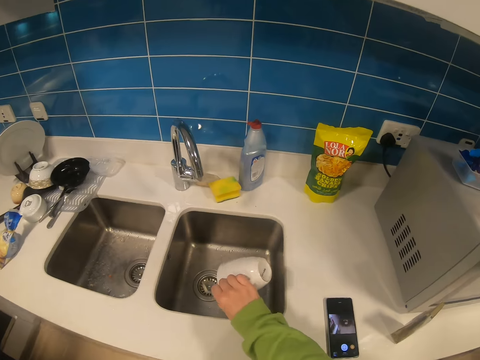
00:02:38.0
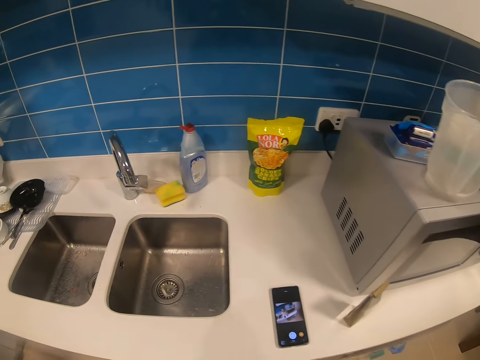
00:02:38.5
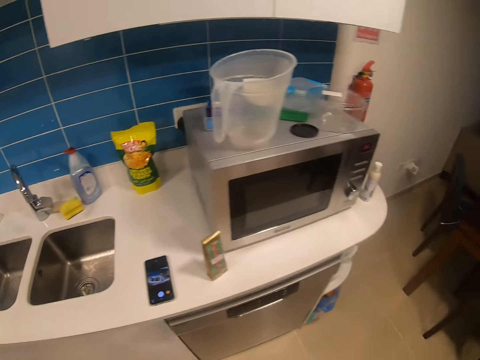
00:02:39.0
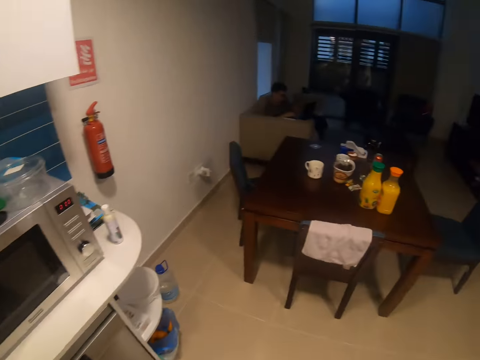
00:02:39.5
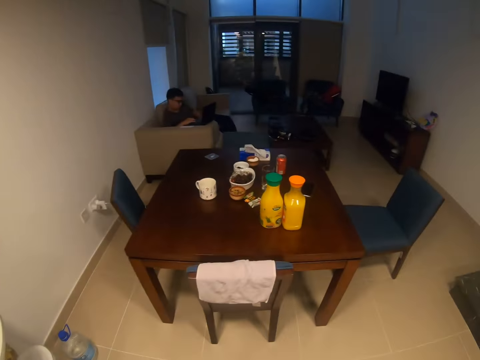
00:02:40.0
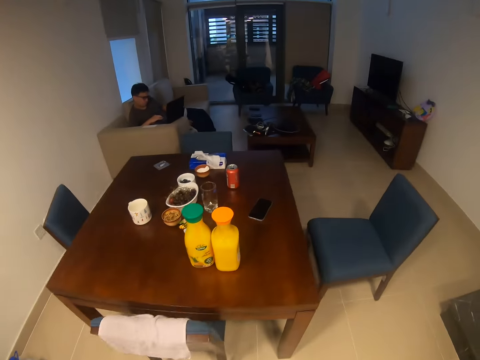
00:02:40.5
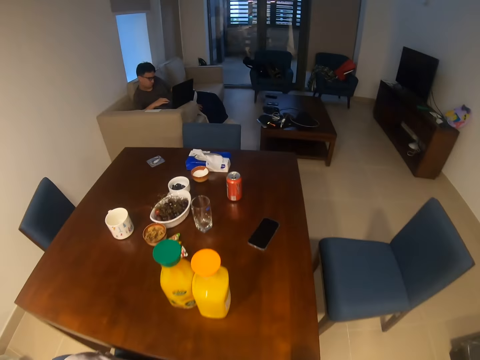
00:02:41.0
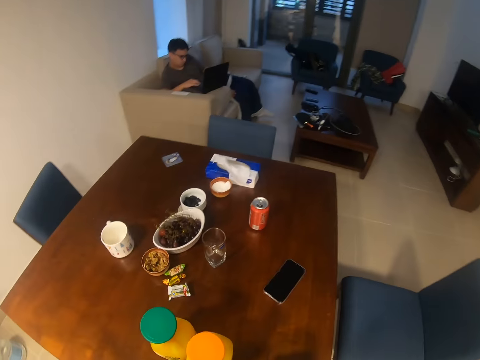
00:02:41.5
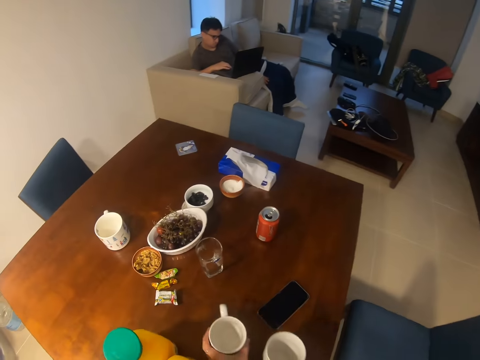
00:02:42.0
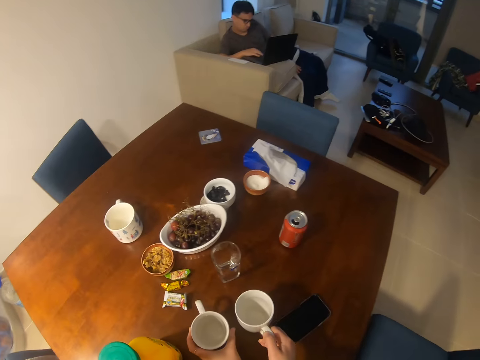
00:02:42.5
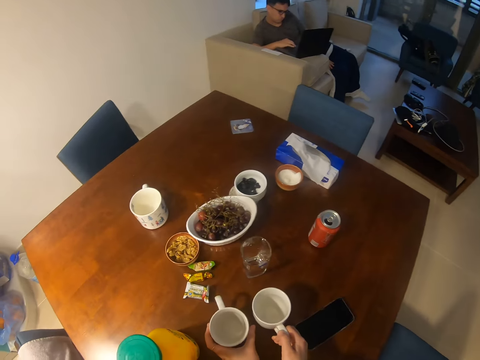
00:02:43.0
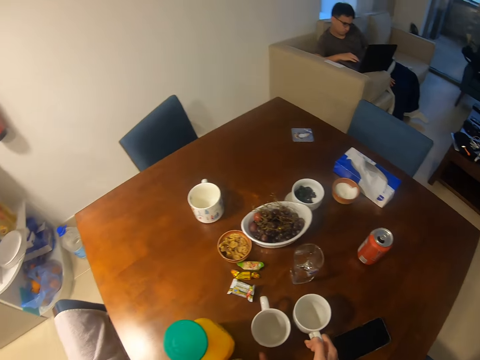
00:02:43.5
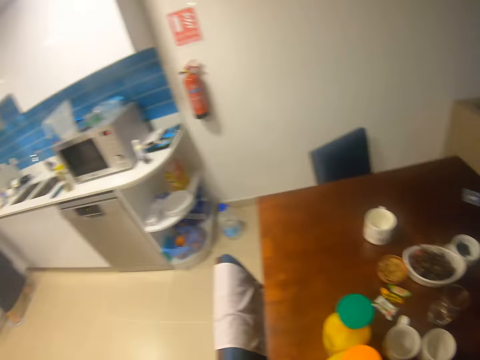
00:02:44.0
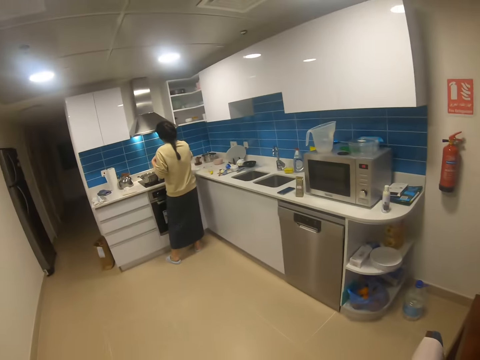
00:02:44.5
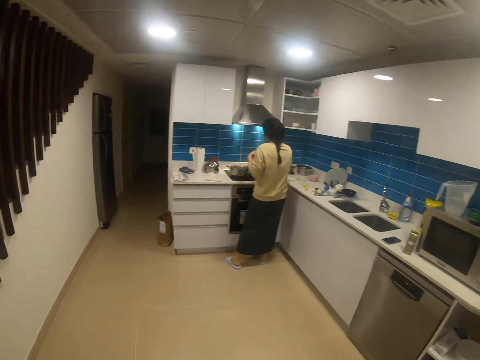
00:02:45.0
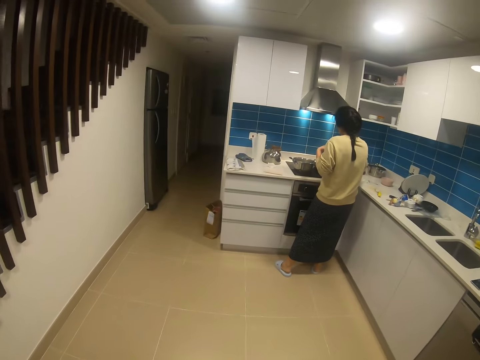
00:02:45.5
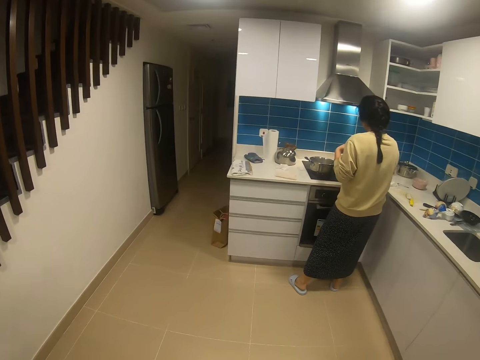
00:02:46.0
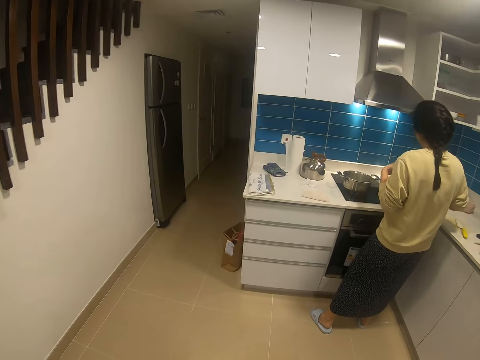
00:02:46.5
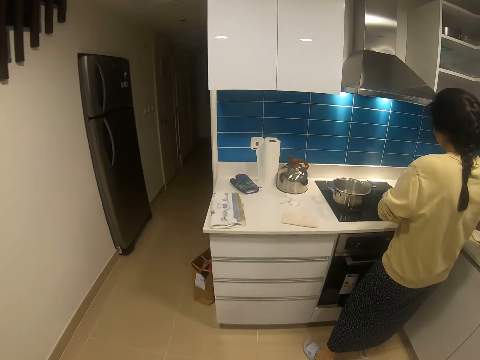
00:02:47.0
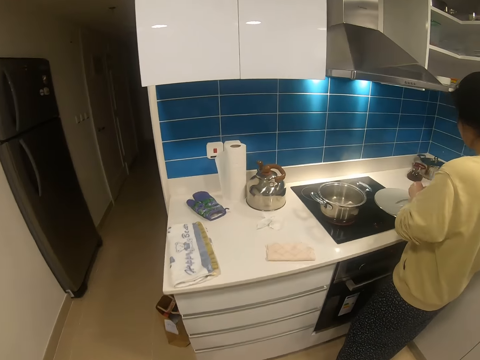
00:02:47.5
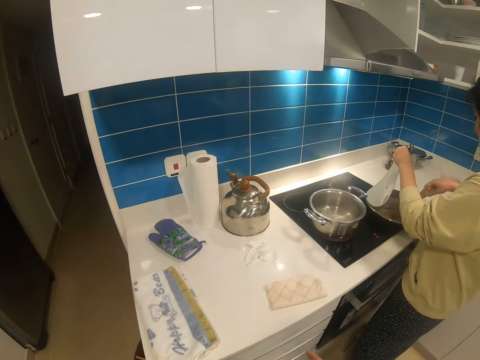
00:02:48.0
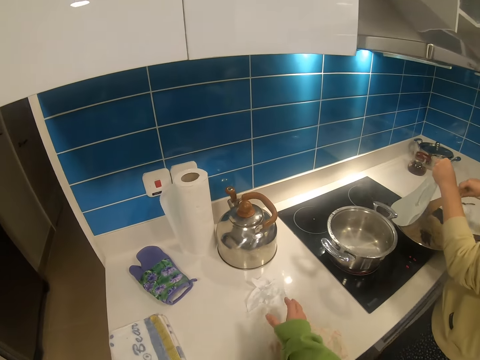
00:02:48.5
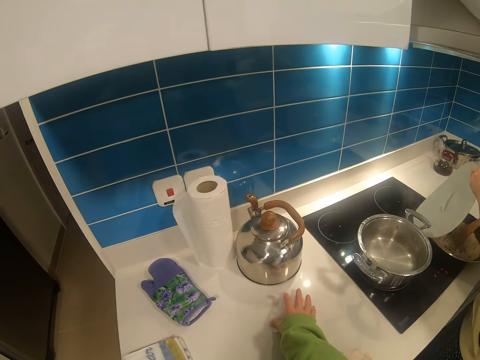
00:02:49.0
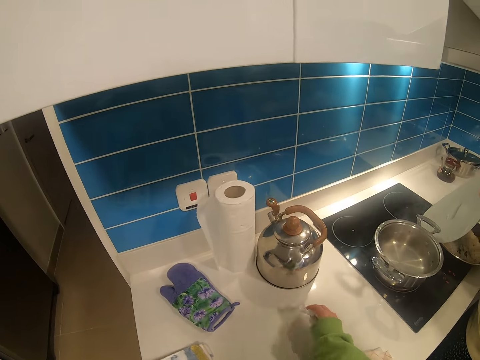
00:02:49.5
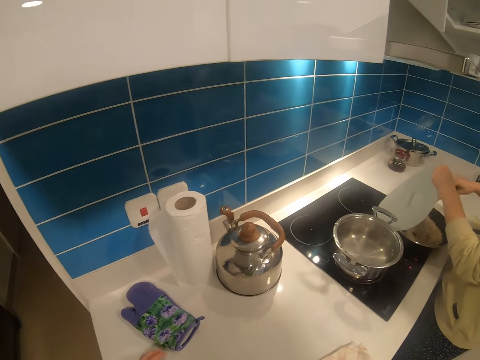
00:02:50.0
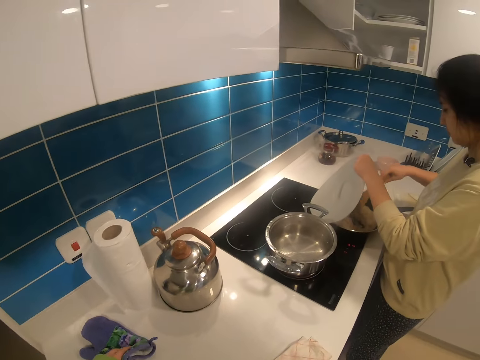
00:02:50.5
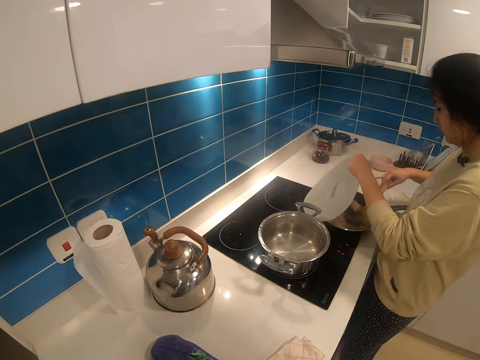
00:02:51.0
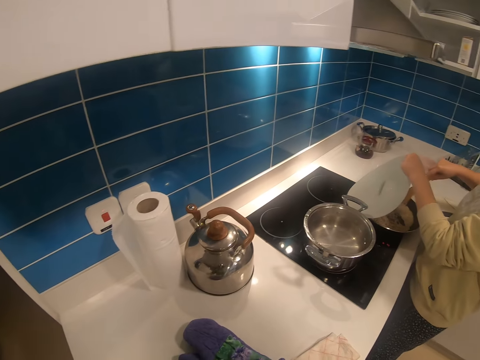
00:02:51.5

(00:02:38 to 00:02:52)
The camera wearer pours water in the sink. They put the cup on the table. They walk around the house. A person stirs up the food and grabs a paper. The camera wearer picks up a towel. They dialogue to the person.

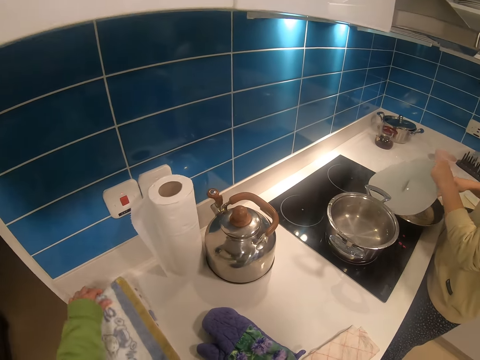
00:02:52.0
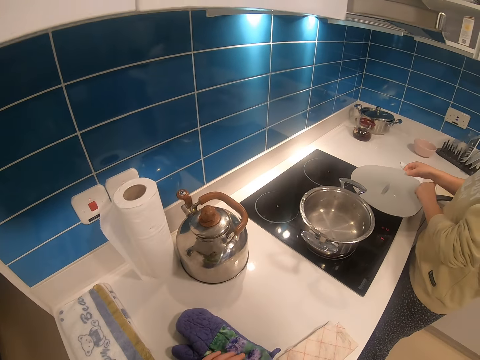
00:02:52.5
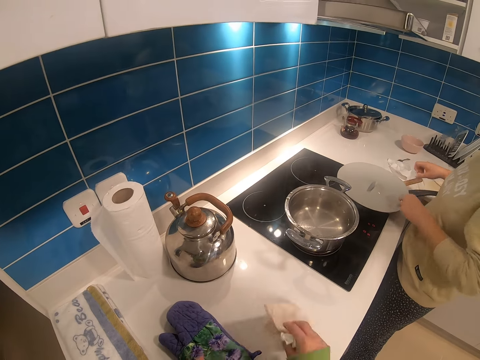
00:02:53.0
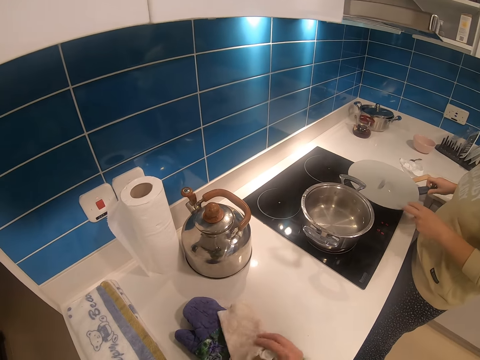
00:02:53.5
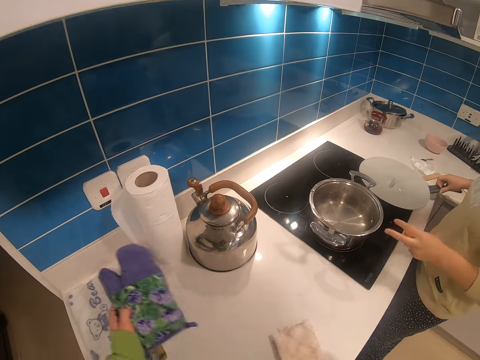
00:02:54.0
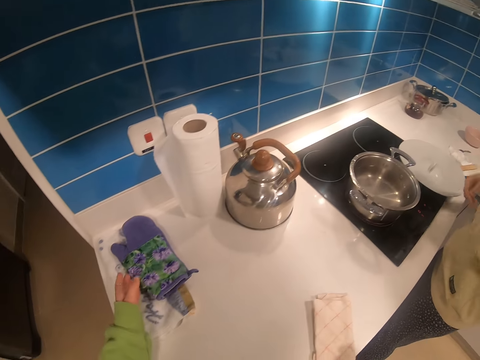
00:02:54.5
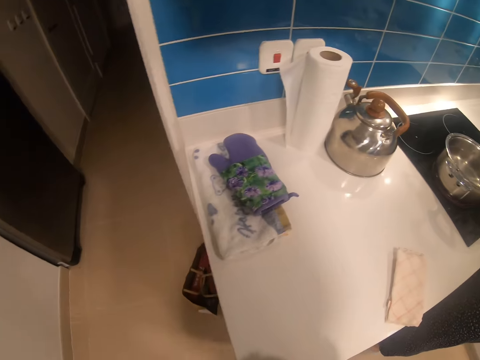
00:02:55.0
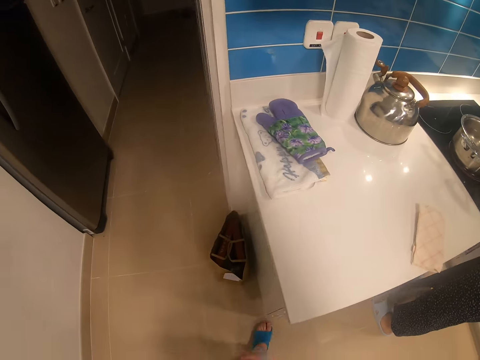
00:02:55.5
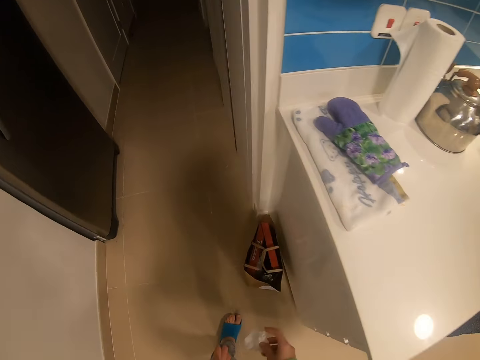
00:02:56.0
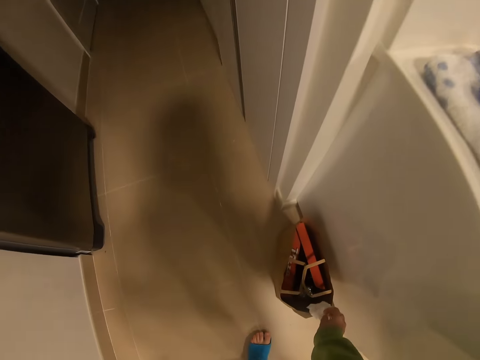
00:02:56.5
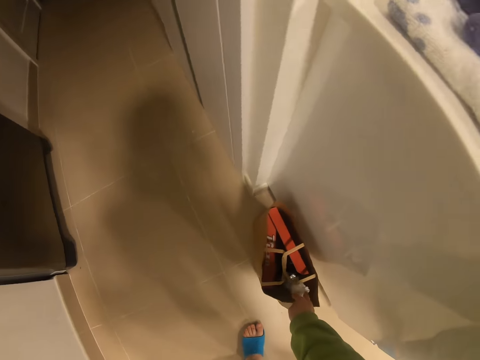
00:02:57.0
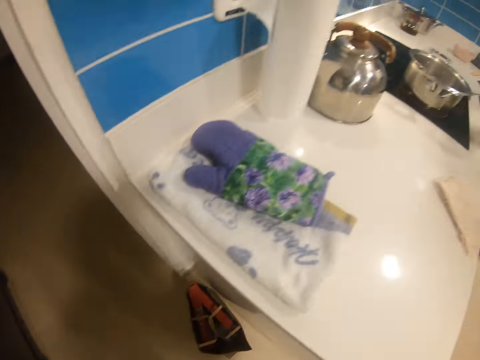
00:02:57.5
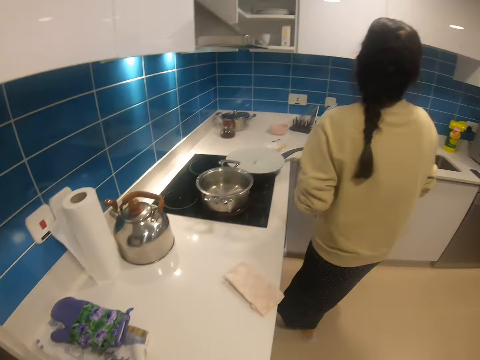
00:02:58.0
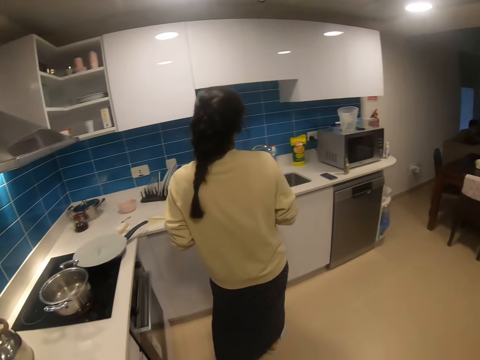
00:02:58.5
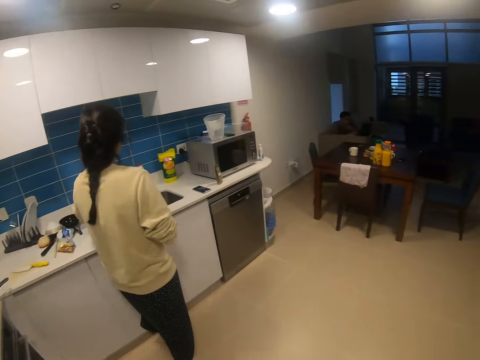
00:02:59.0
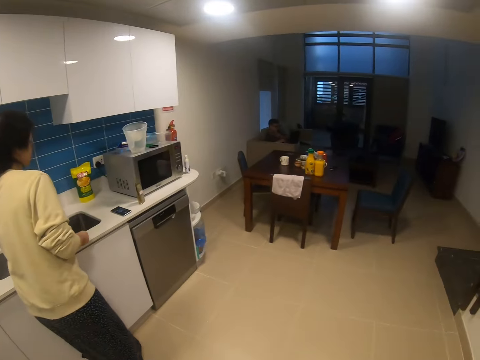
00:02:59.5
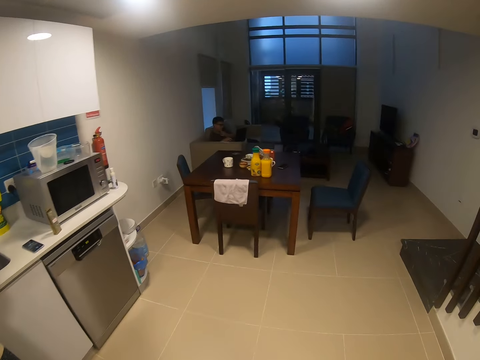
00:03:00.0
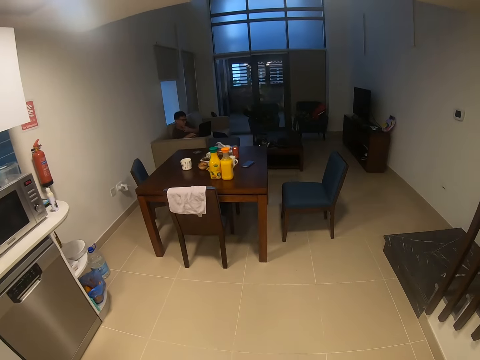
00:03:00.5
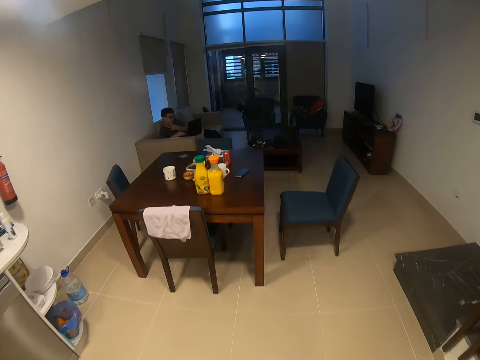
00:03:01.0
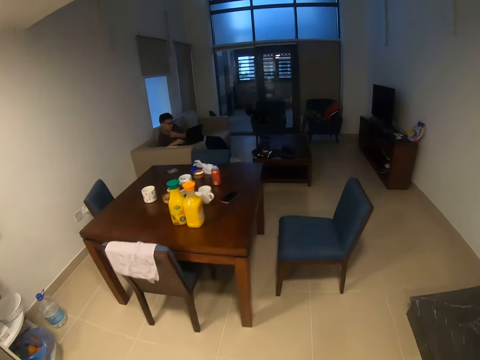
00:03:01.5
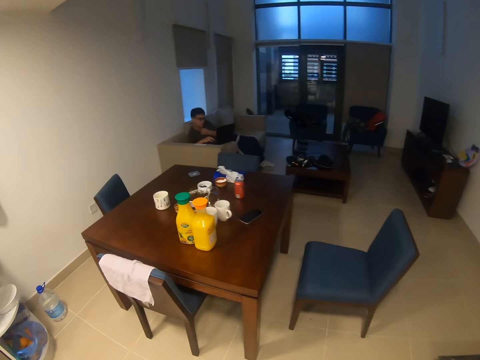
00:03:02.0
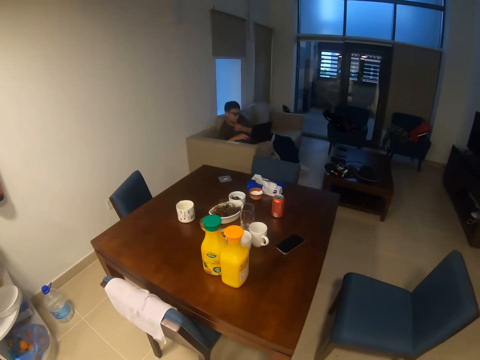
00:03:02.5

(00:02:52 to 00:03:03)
The camera wearer puts the cloth on the counter. They put the oven glove on the counter. They throw trash in the bin. They walk around the house.
